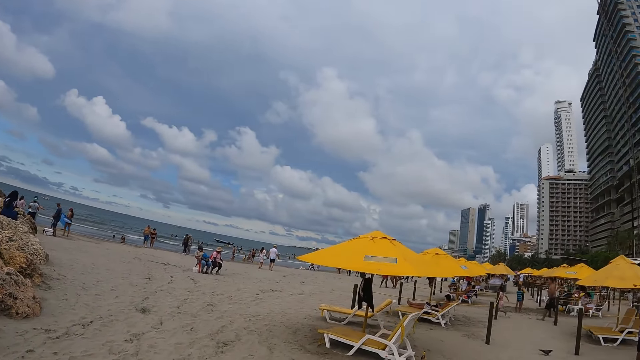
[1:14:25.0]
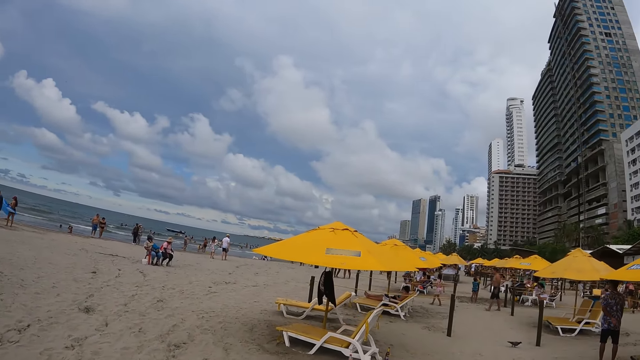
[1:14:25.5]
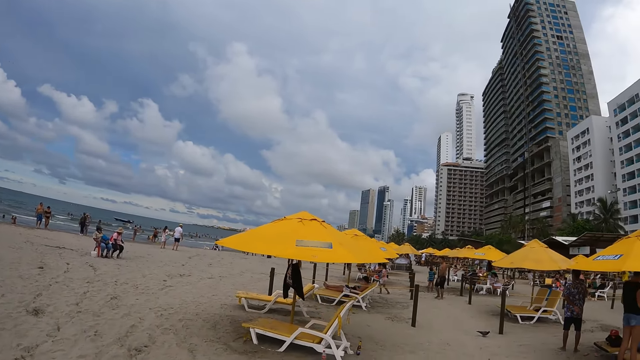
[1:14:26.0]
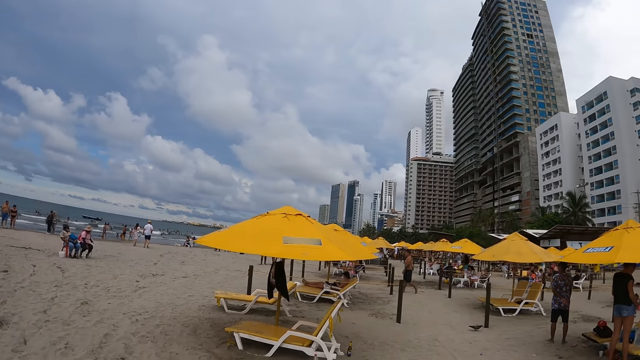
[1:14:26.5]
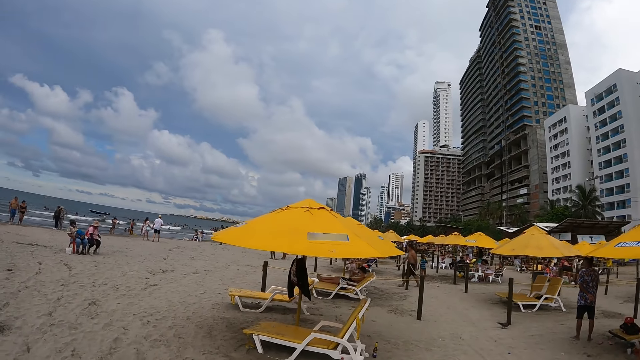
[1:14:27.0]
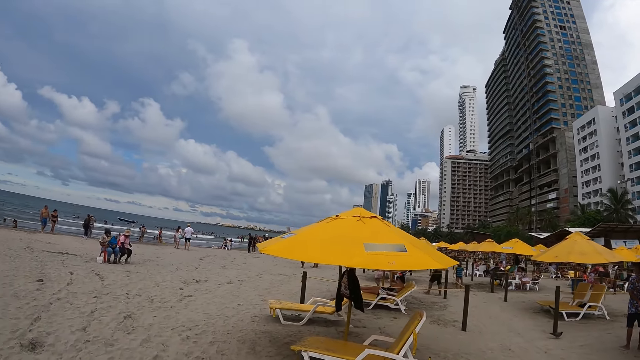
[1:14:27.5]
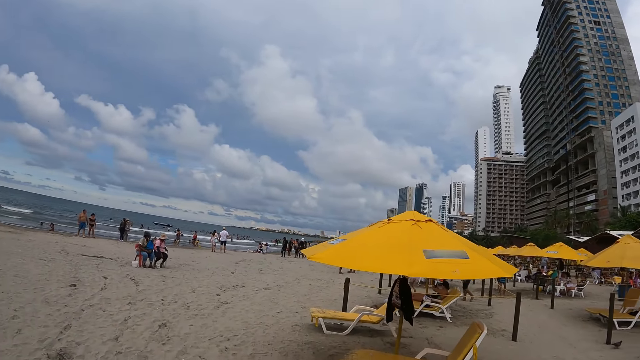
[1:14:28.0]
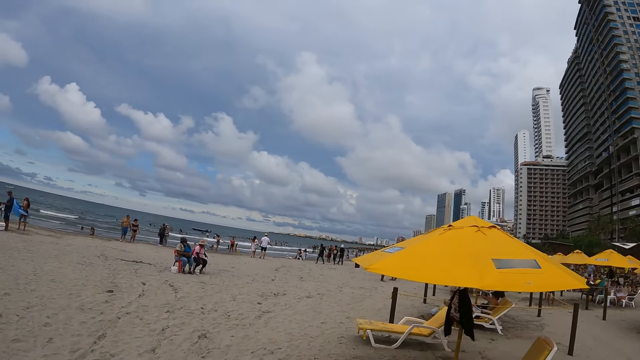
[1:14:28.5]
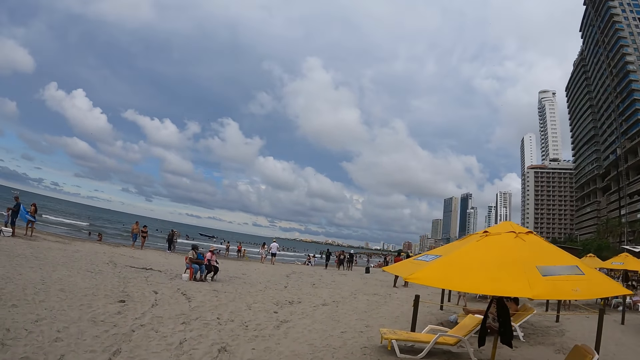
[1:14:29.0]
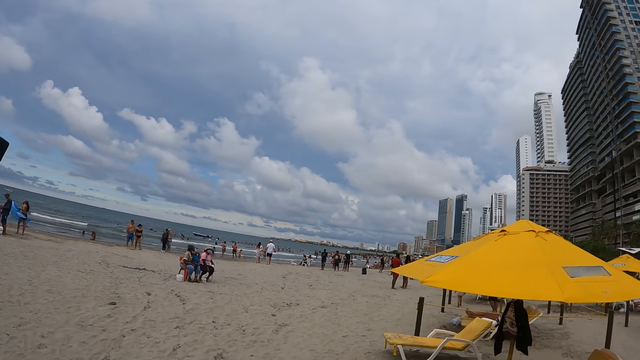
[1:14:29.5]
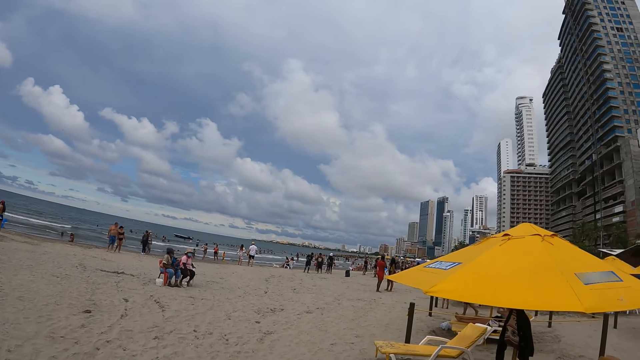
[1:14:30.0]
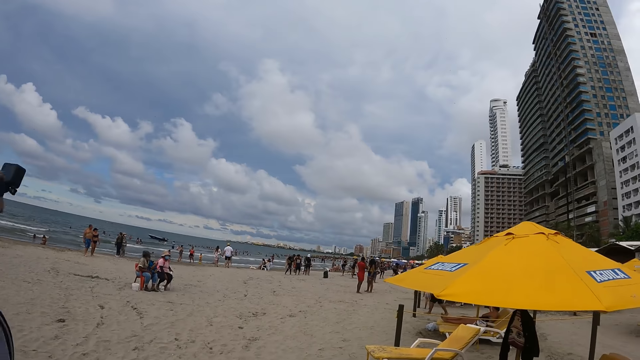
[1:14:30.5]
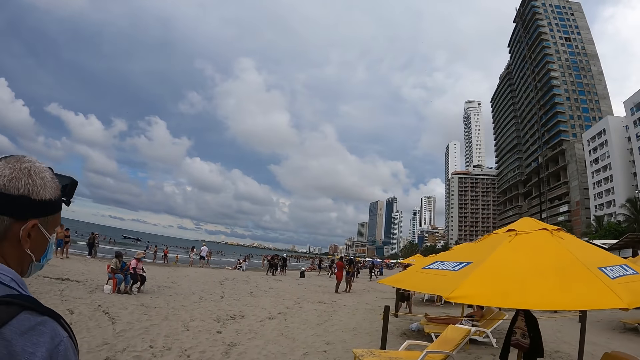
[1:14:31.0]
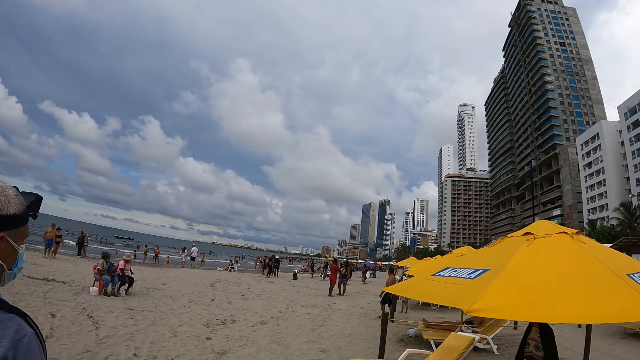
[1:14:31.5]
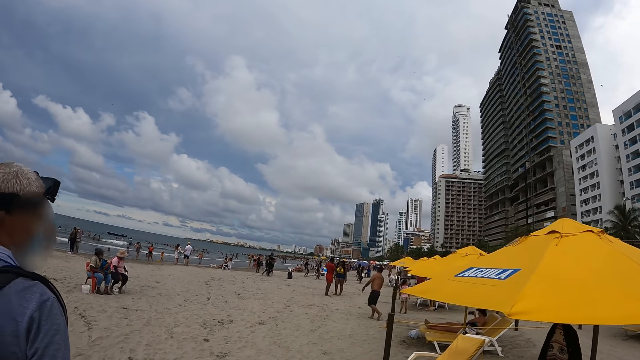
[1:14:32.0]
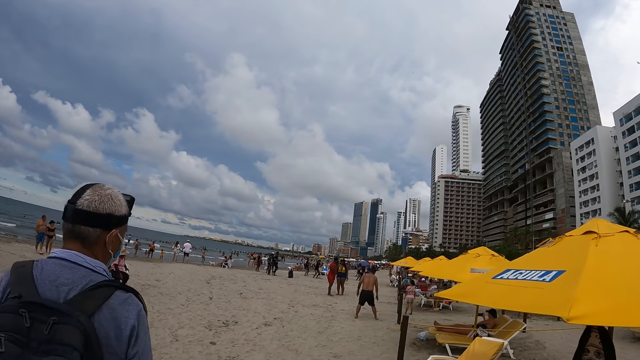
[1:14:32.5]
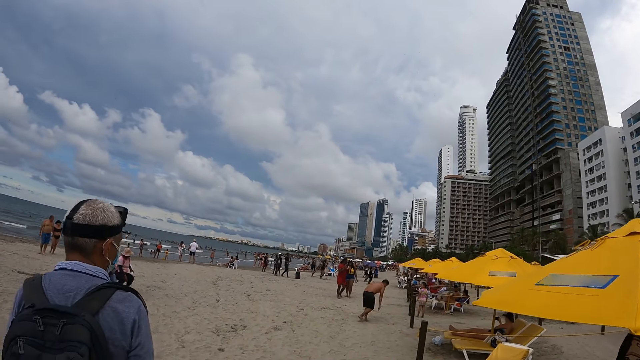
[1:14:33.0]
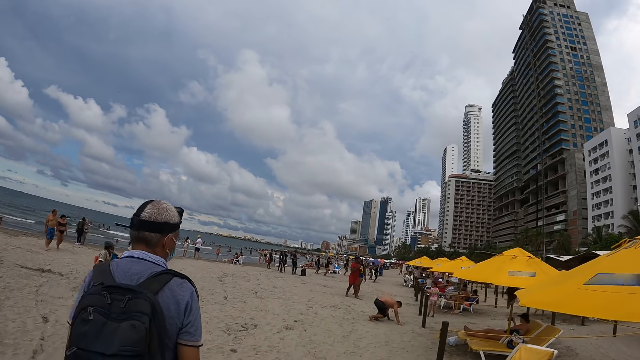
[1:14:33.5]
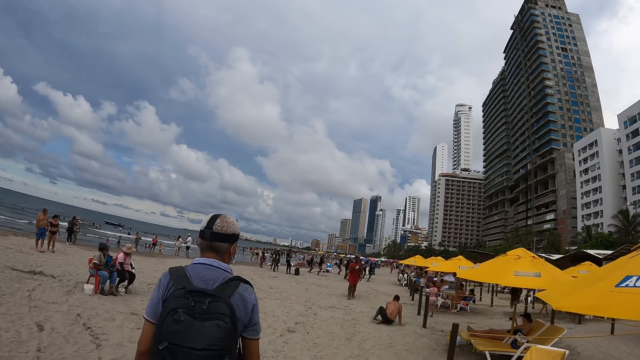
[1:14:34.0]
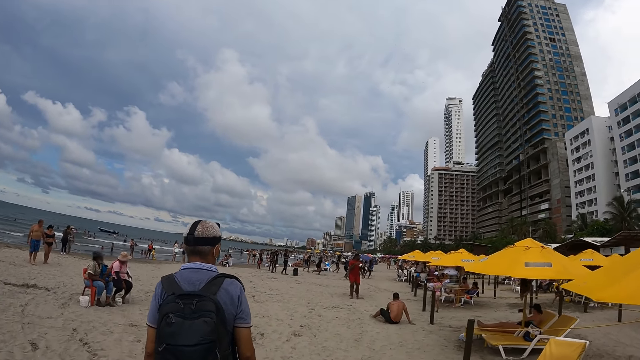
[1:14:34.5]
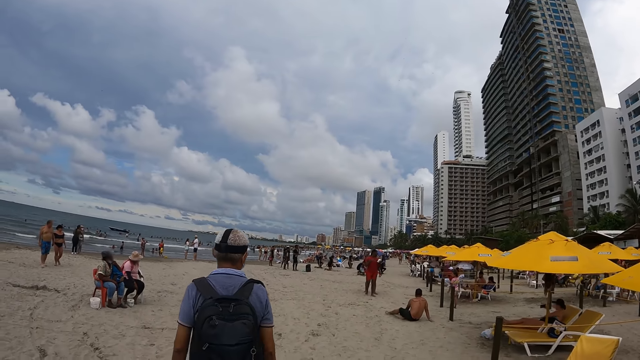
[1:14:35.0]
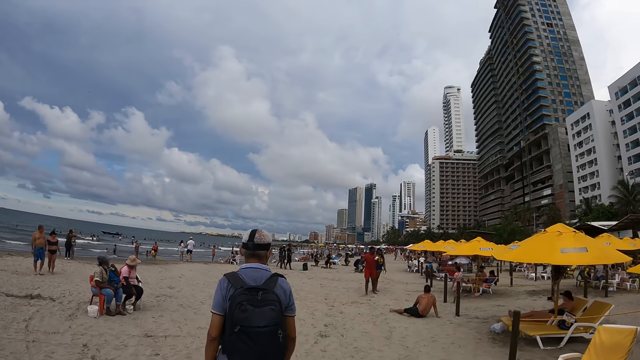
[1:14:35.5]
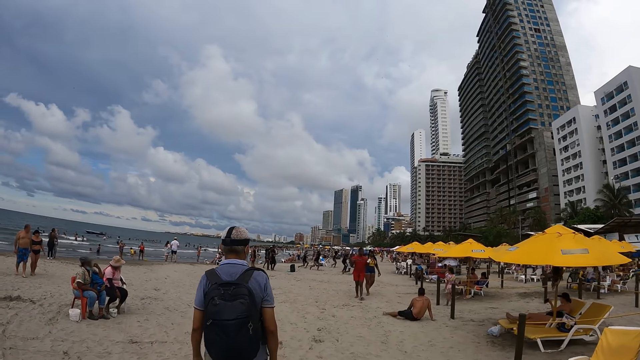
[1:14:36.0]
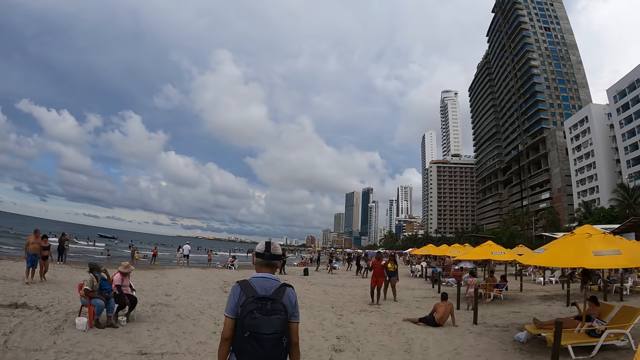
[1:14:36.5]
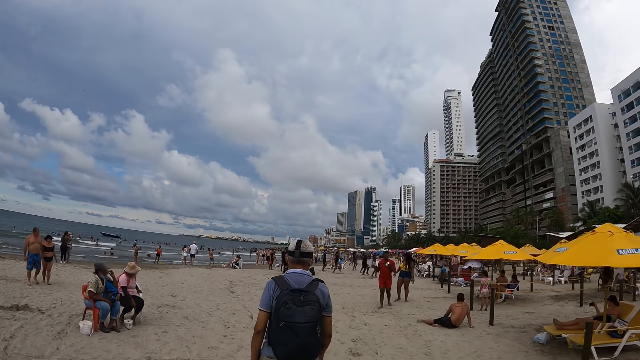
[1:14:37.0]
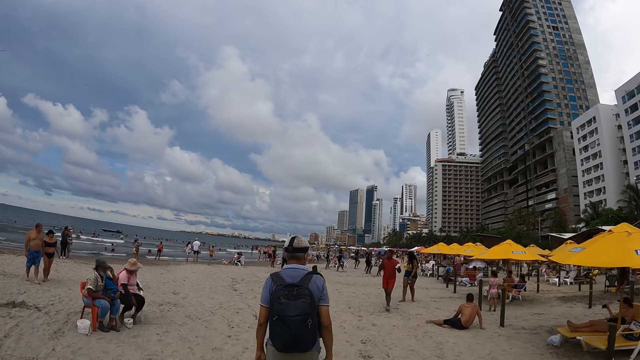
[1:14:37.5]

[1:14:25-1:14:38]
The camera wearer walks on the sand beach. They move towards the beach resting chairs. They look at a beach umbrella. They look at a man. They walk behind the man.

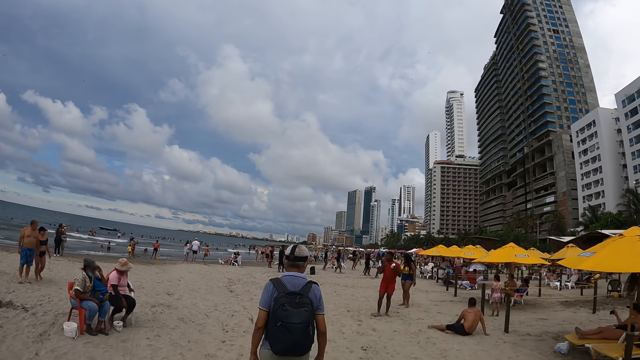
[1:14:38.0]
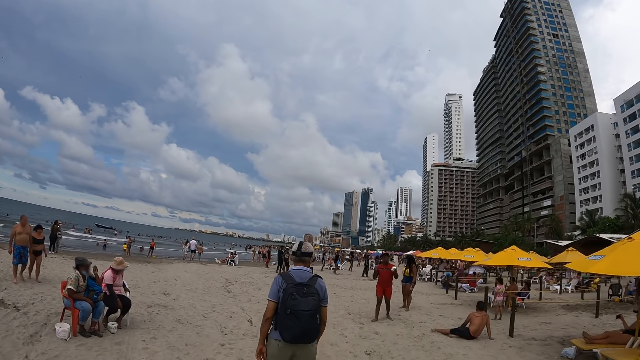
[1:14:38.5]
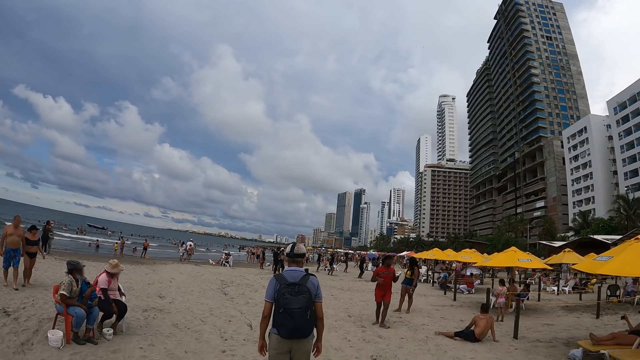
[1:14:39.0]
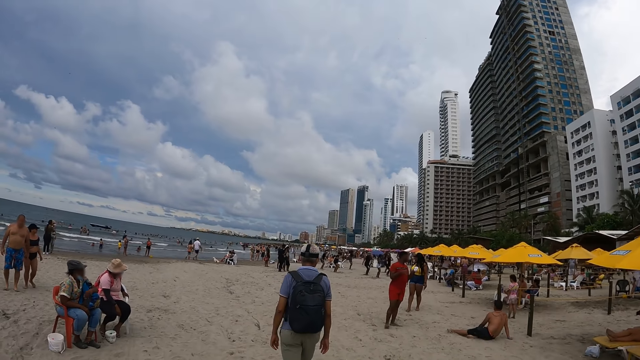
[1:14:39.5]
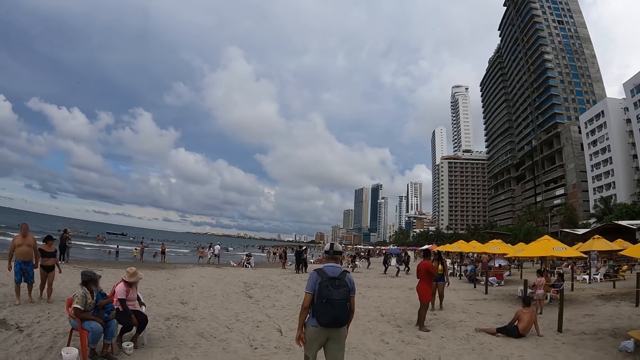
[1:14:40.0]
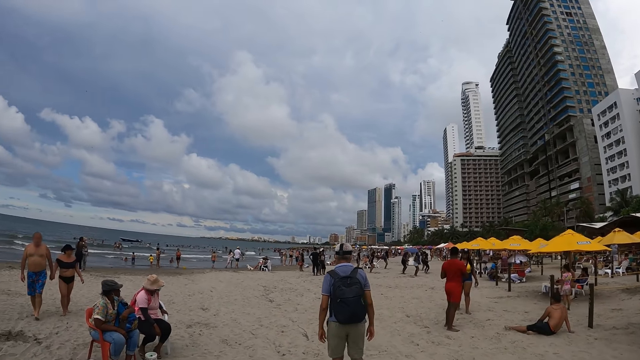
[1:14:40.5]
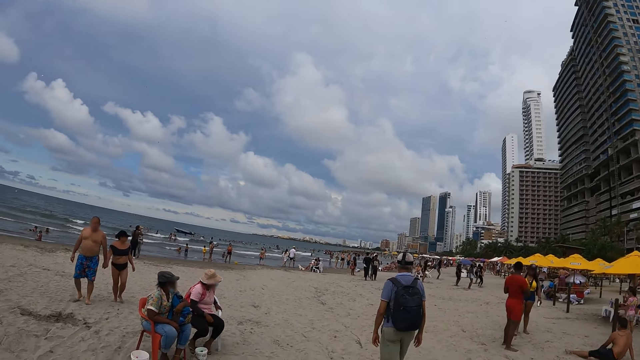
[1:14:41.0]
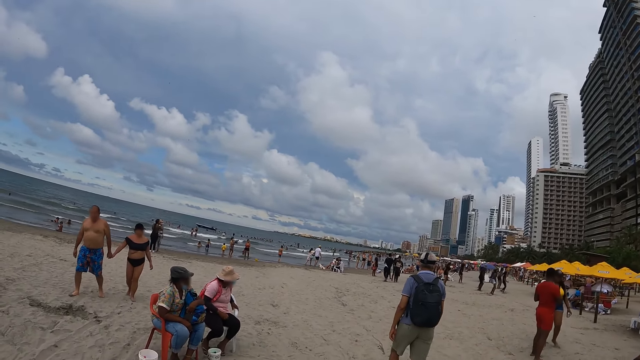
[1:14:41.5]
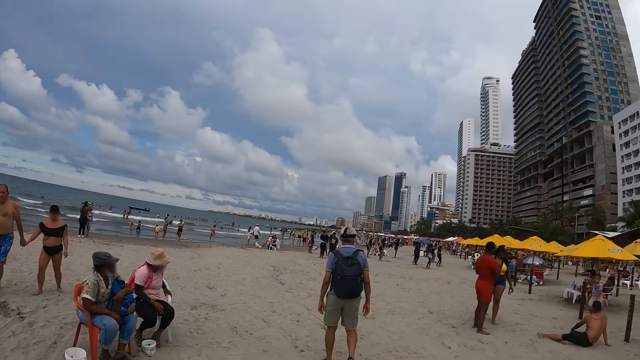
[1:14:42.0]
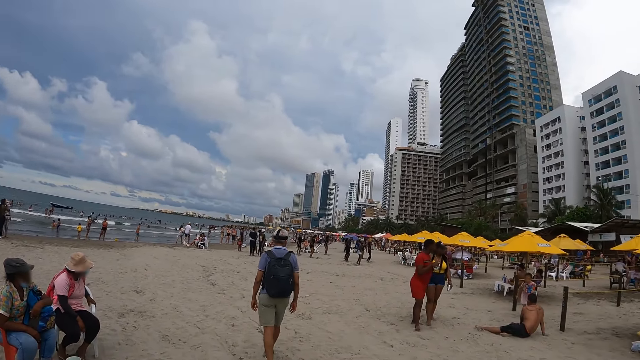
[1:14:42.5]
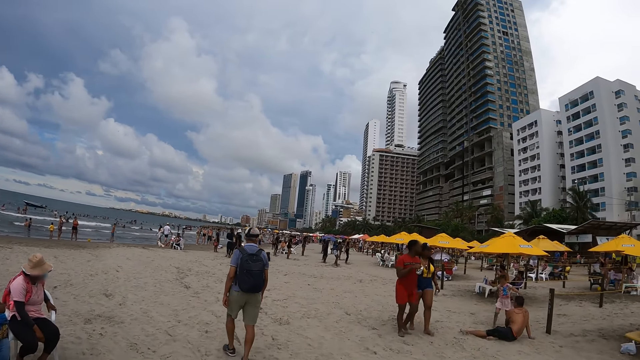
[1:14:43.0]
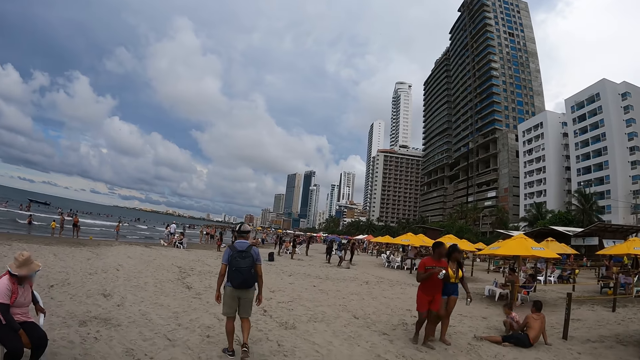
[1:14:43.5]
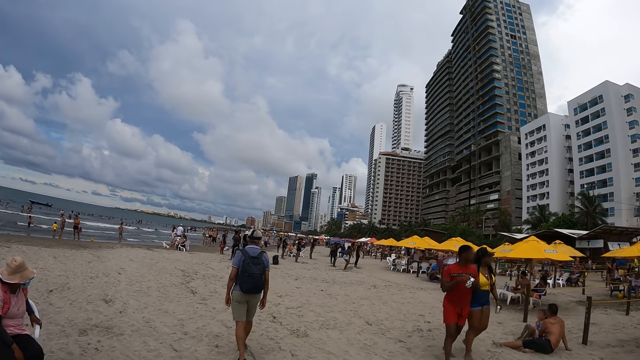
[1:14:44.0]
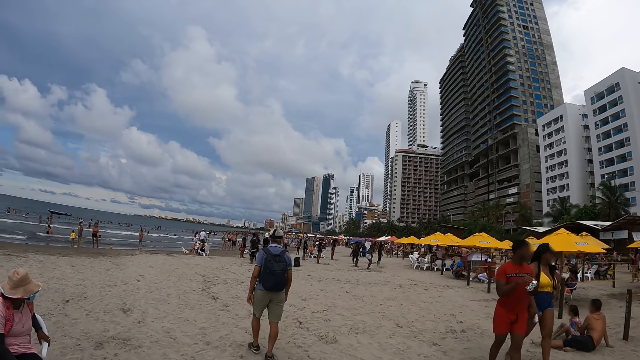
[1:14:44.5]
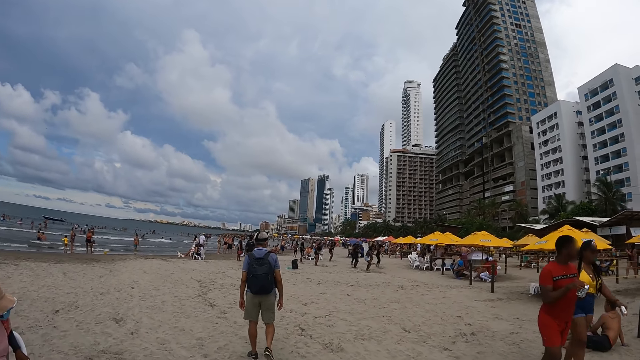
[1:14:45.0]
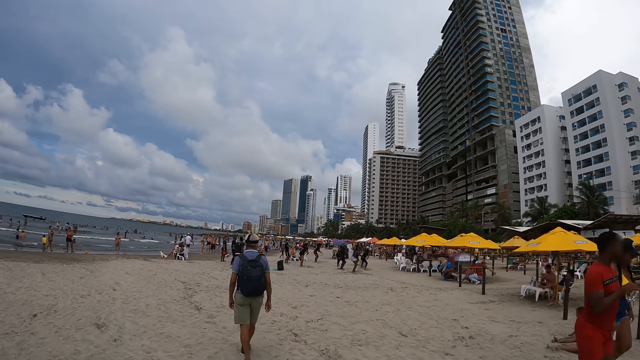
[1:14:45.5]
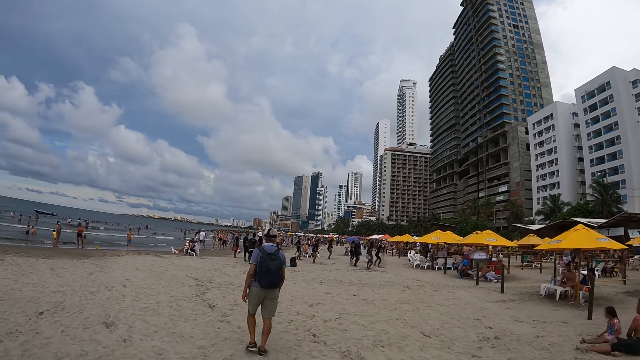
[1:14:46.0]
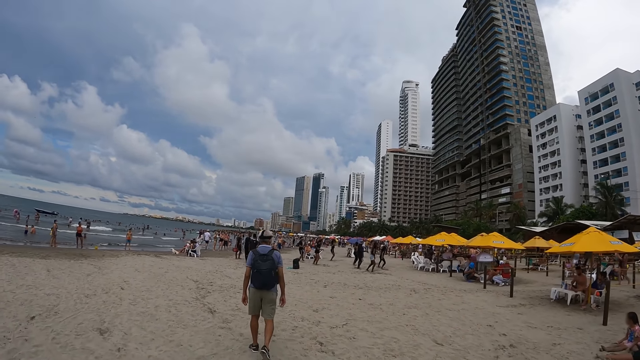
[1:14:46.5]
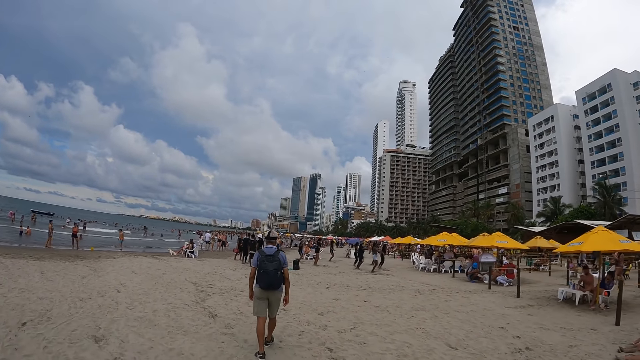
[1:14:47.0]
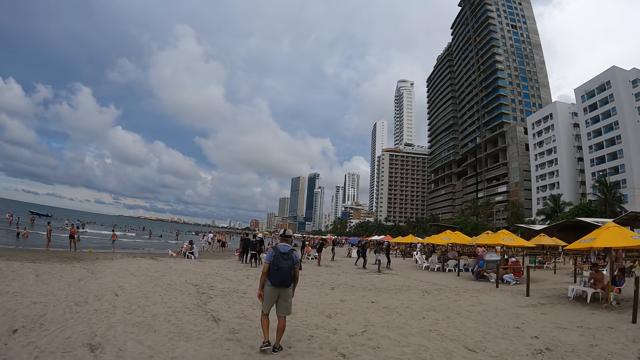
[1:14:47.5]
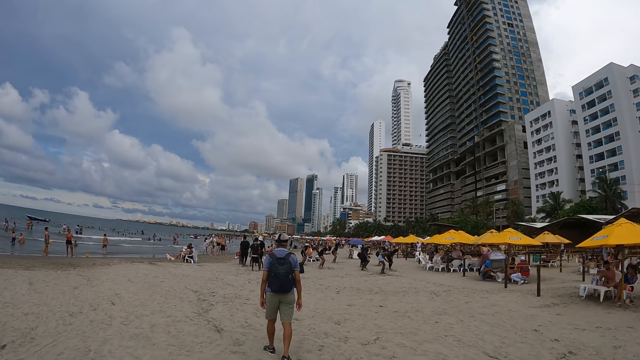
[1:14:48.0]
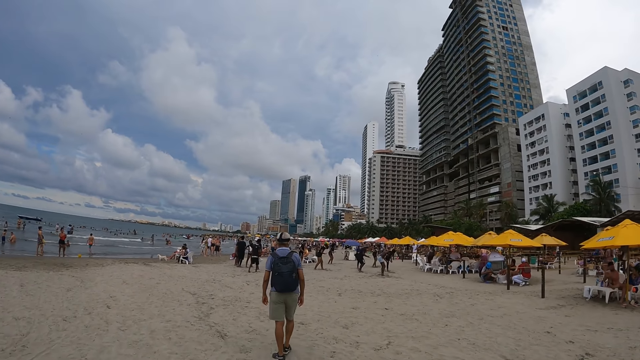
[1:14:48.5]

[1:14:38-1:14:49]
The camera wearer looks at swimmers. They walk towards a beach. They walk behind a man.
